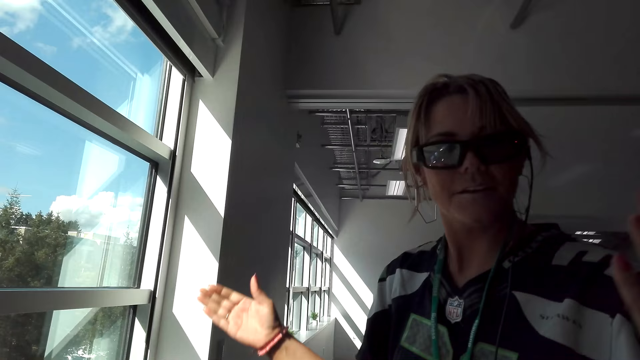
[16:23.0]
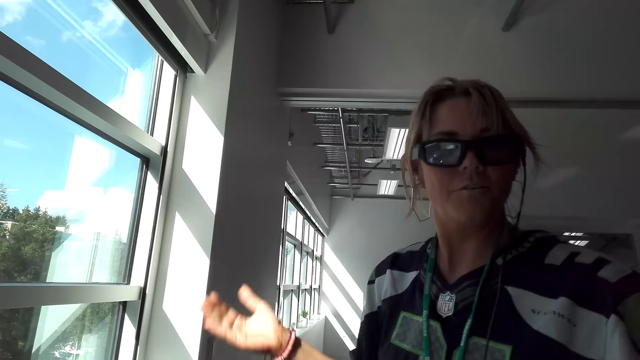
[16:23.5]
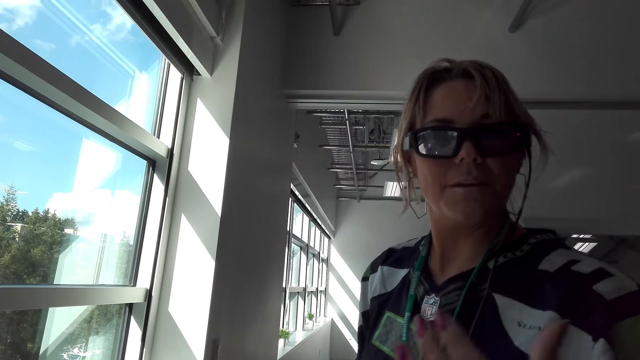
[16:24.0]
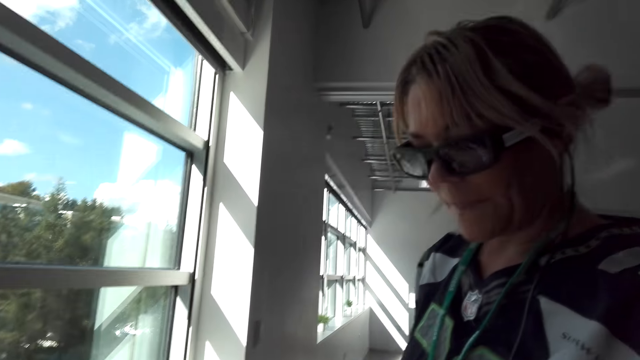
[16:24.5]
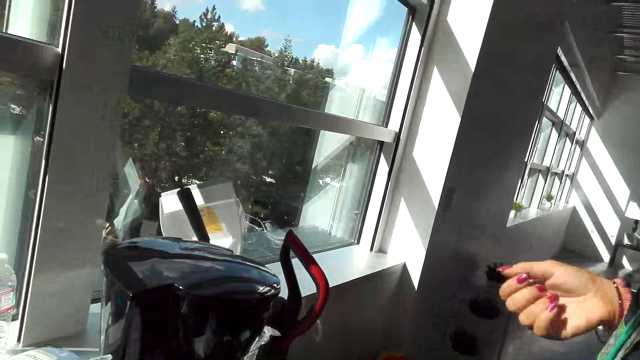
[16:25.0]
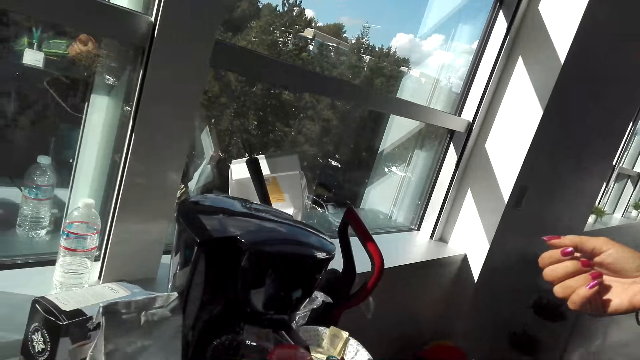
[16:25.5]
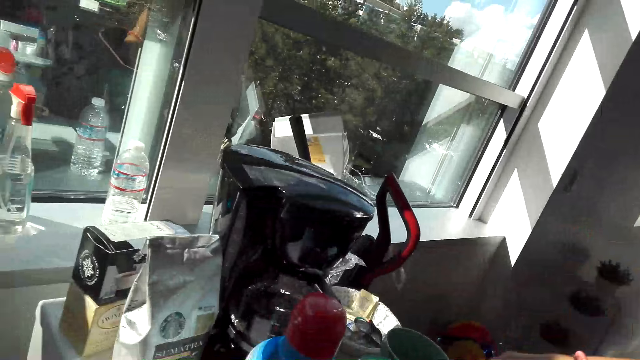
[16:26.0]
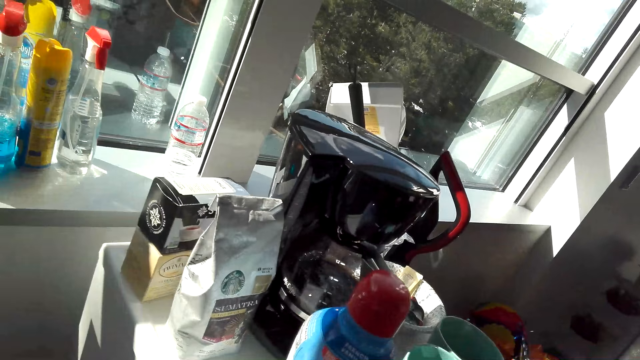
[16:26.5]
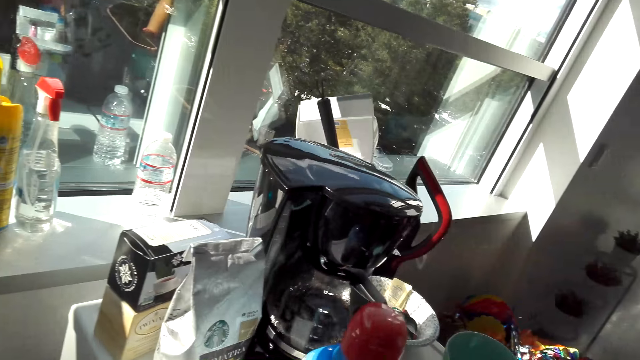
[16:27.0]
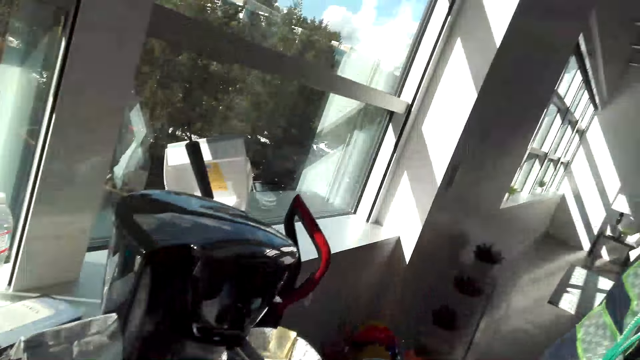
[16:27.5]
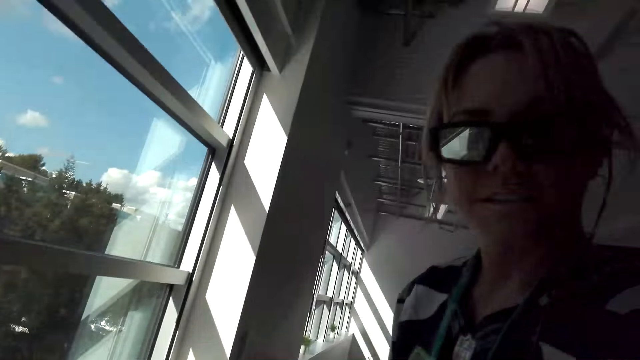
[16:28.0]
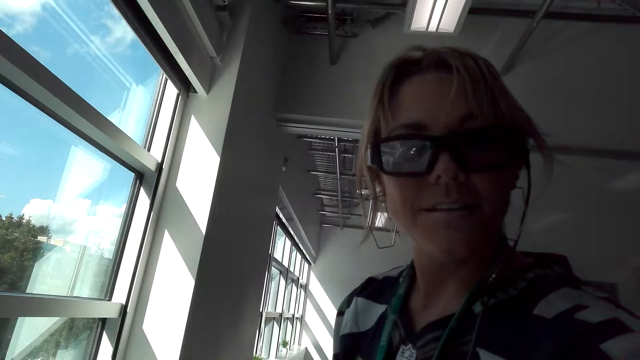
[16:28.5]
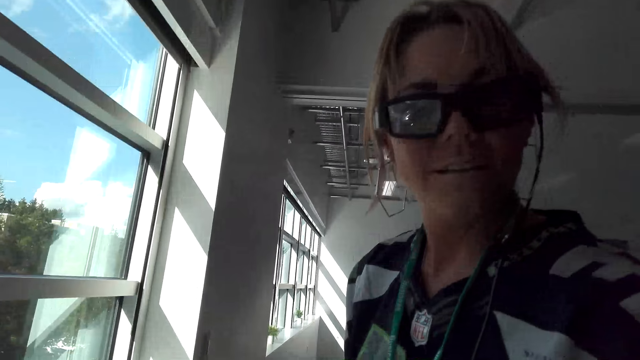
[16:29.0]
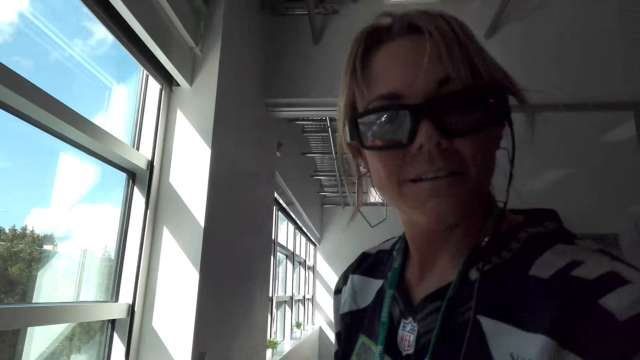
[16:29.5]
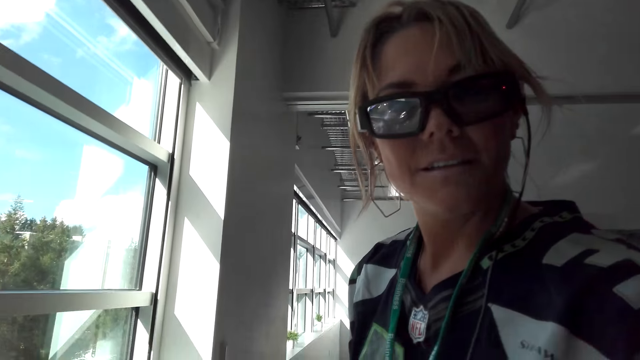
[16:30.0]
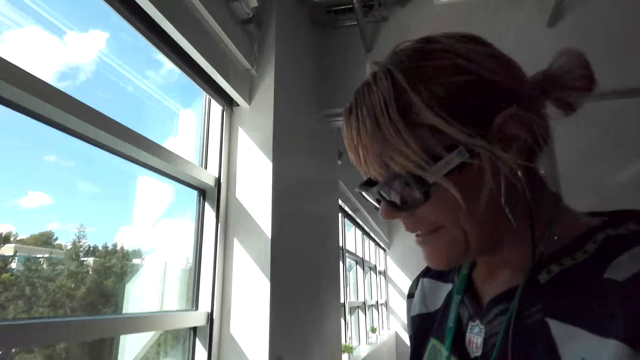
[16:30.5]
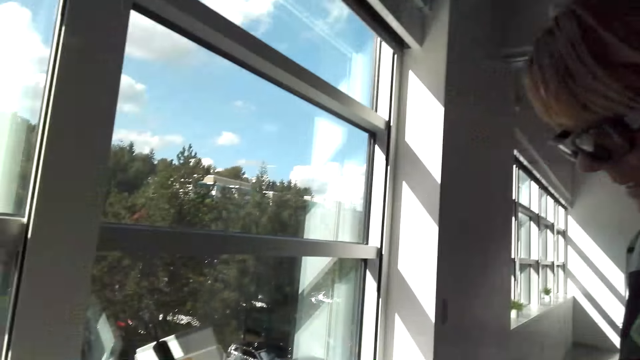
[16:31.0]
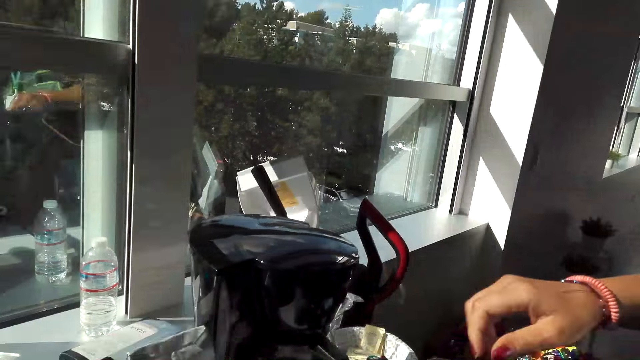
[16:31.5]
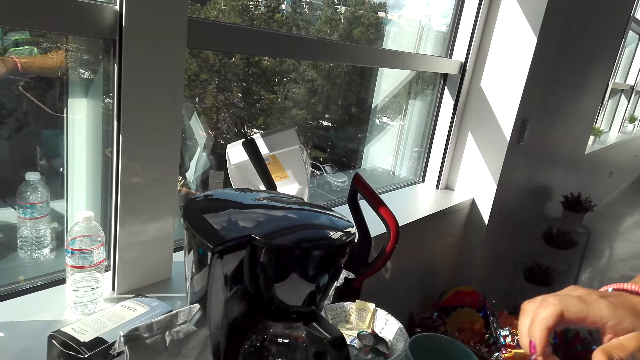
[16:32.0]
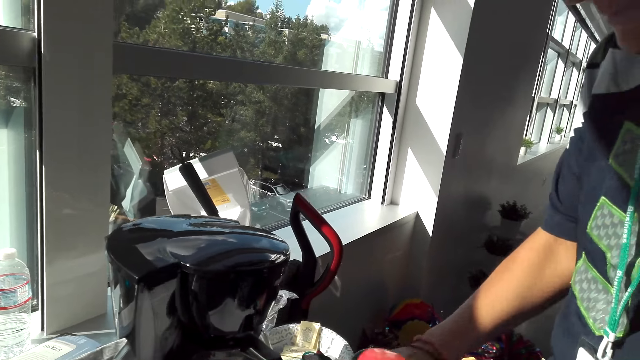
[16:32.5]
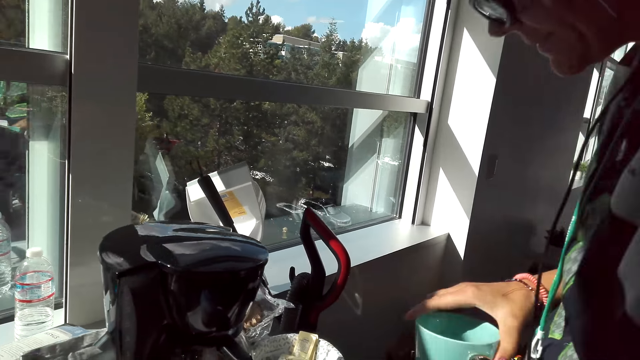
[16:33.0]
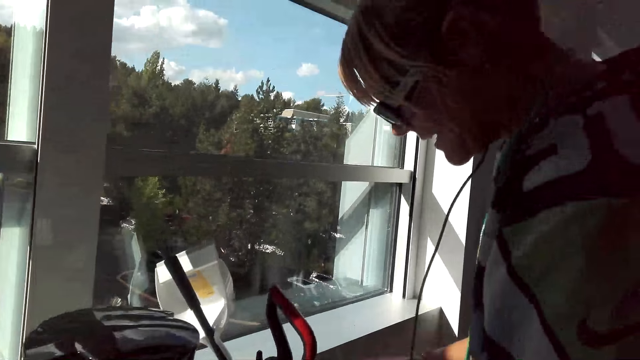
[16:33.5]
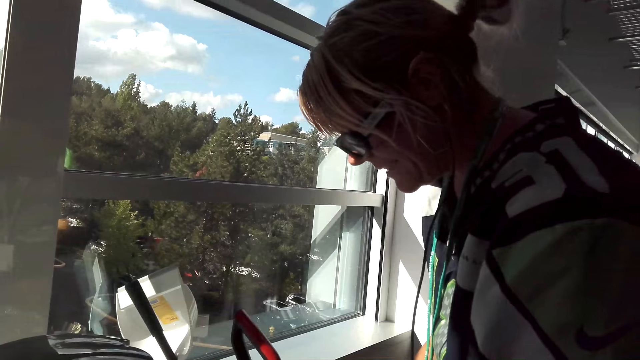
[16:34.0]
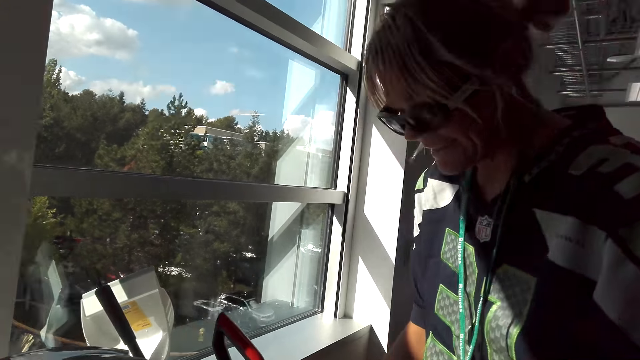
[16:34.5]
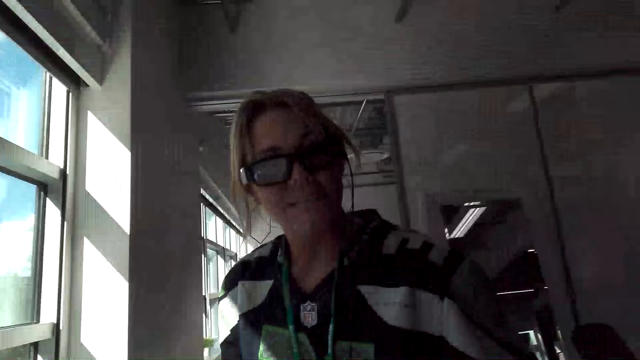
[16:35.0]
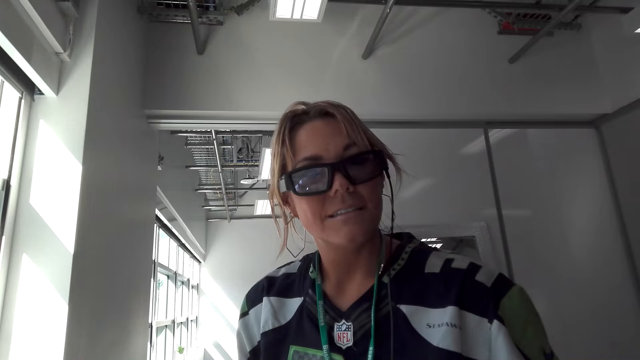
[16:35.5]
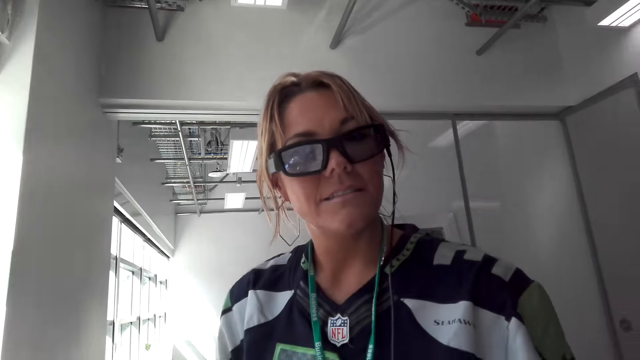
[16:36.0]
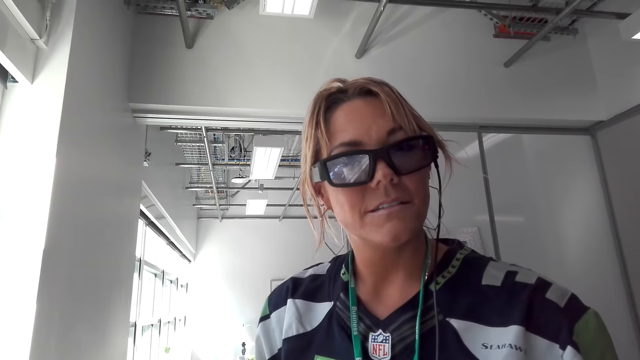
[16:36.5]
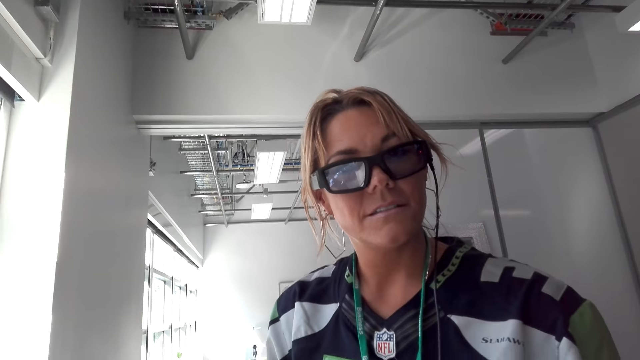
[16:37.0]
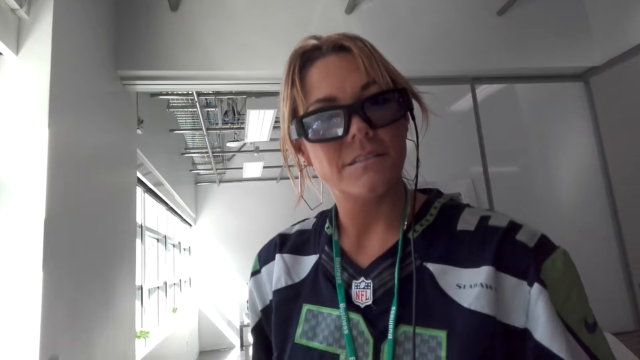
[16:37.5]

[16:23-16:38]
A person lifts up a cup from the refrigerator. The camera wearer talks to the person. The person holds a coffee mate. The person lifts up a cup from the refrigerator.

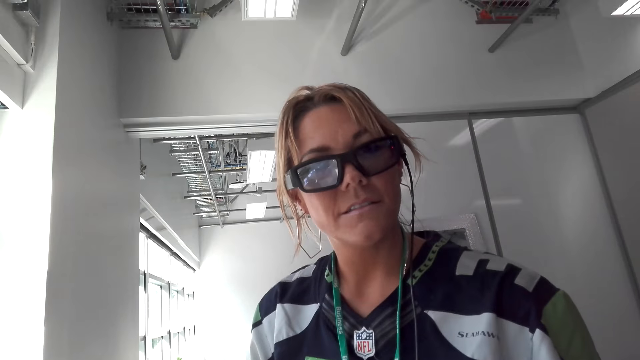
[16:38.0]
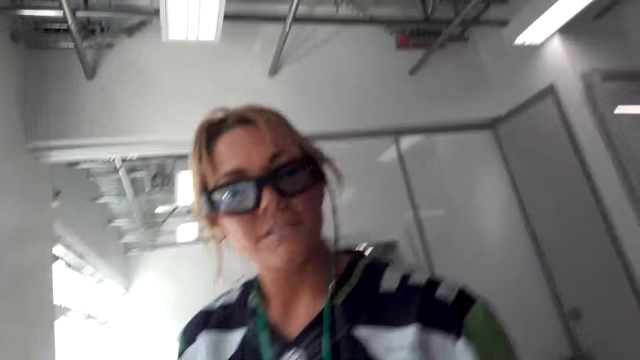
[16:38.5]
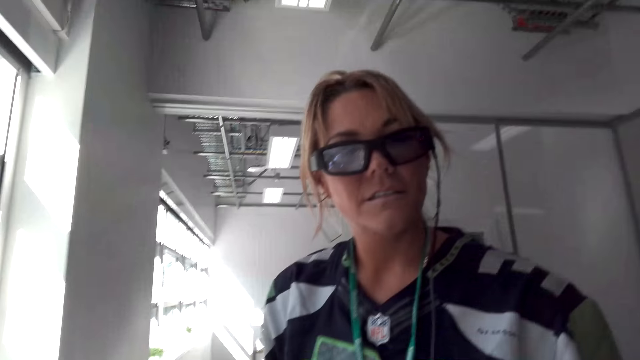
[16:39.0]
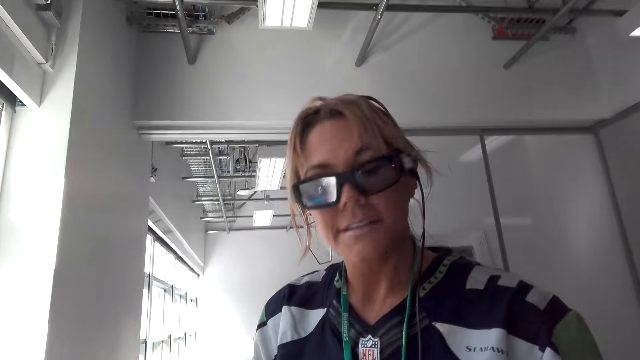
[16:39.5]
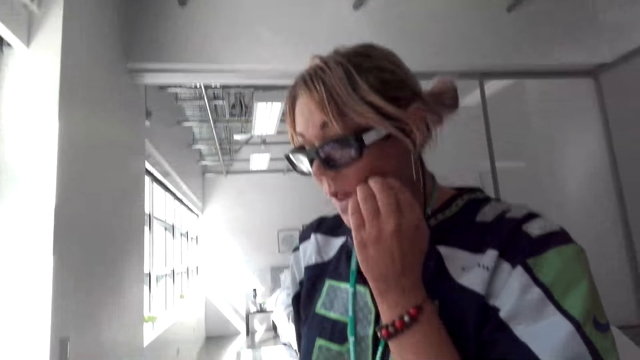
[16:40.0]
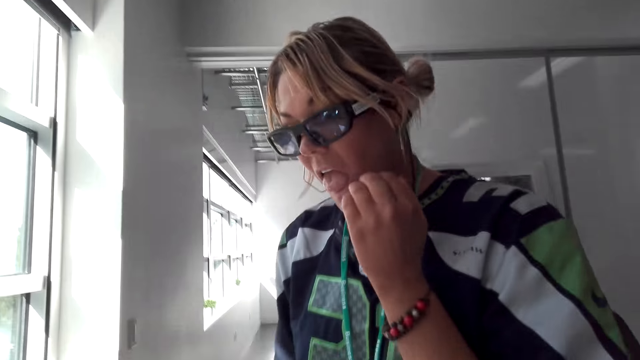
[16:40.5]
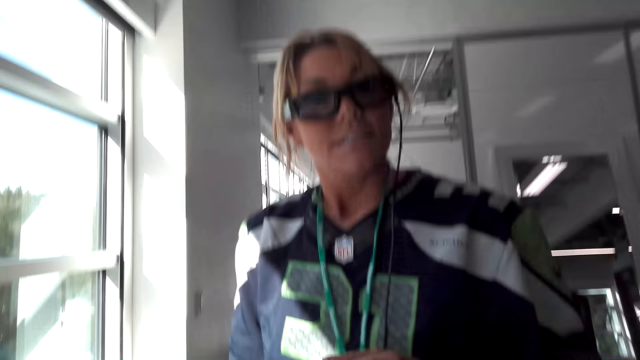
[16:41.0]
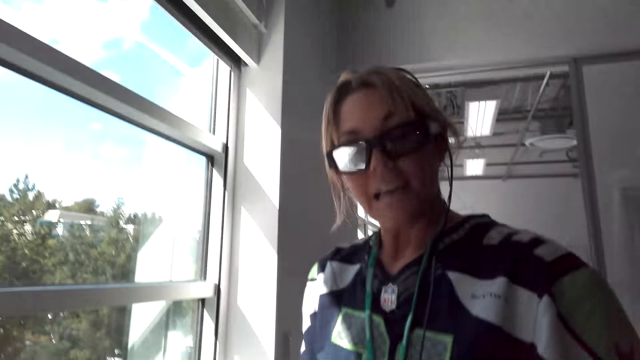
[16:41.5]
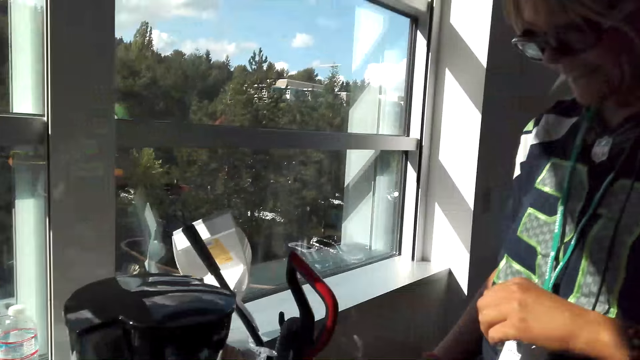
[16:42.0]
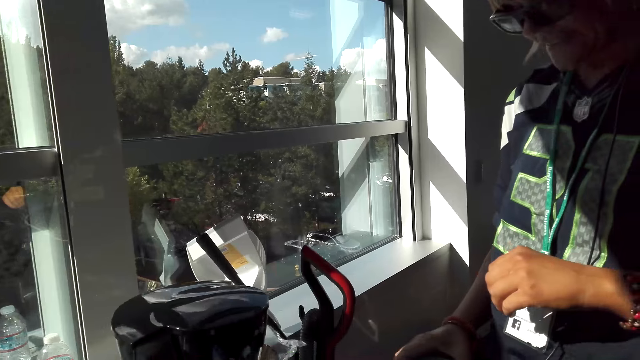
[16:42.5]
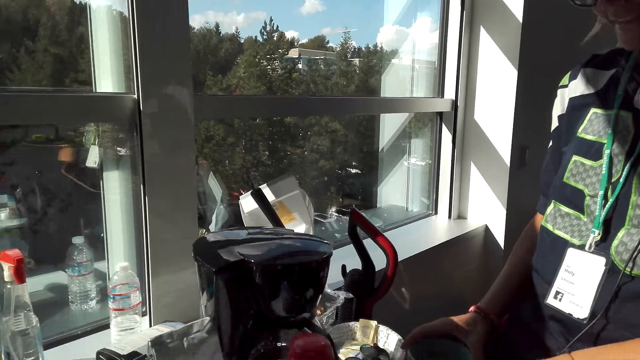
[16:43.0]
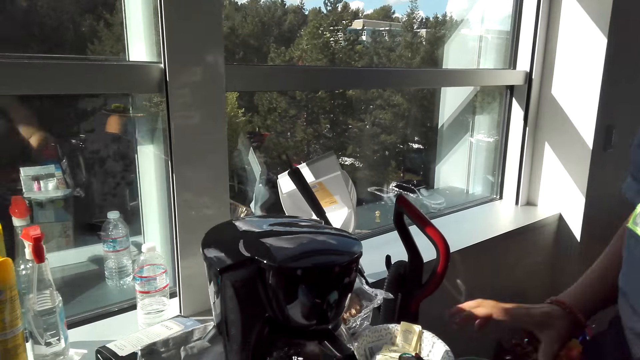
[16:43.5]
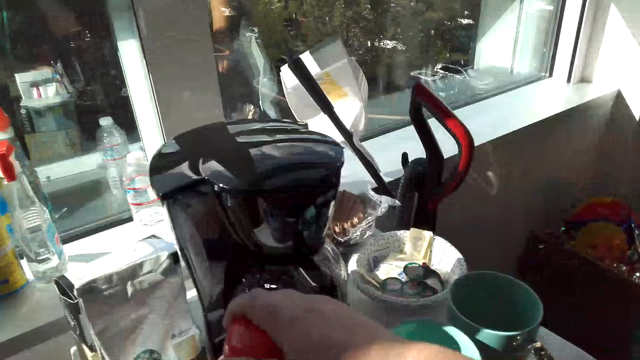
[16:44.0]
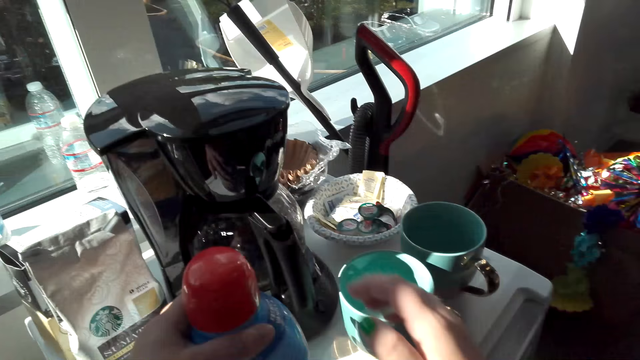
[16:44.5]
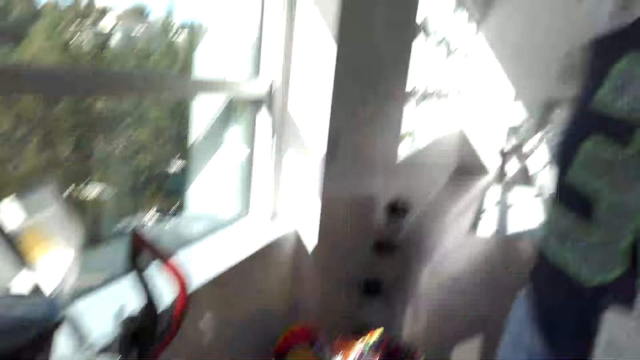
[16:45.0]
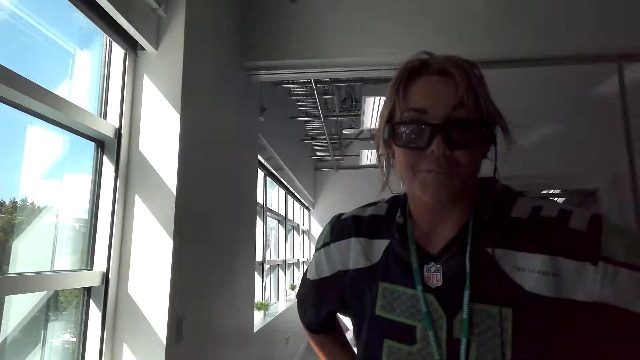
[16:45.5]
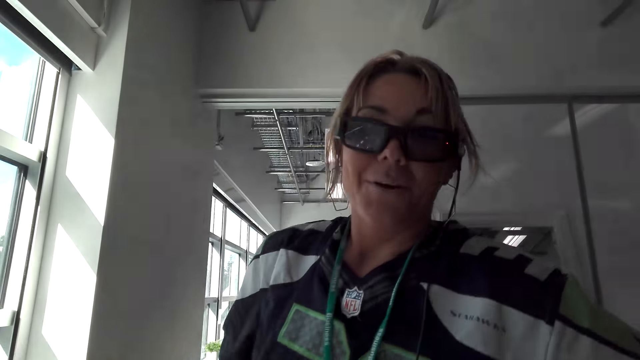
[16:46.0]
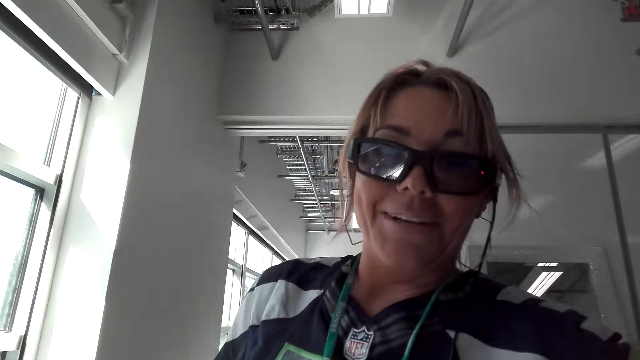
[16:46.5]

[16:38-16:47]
A person puts a cup on the refrigerator. The camera wearer takes a coffee mate.
